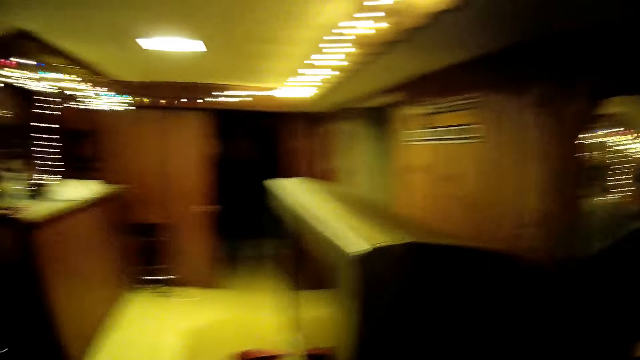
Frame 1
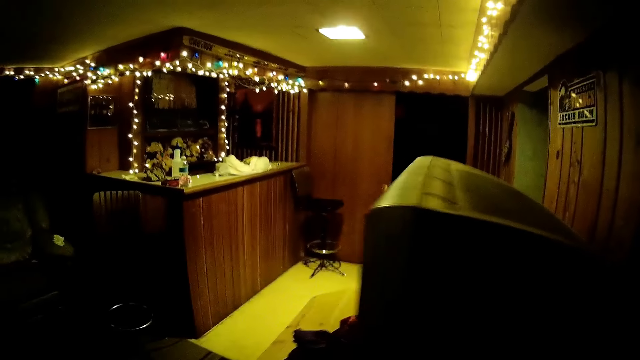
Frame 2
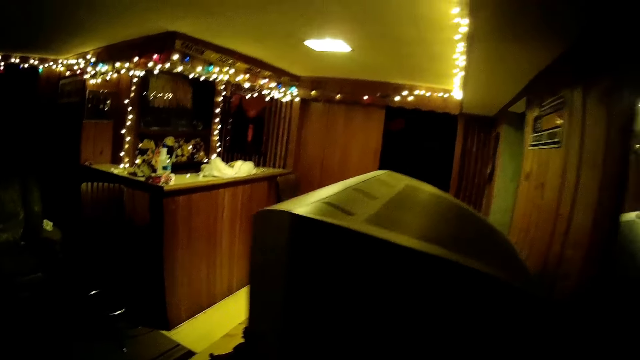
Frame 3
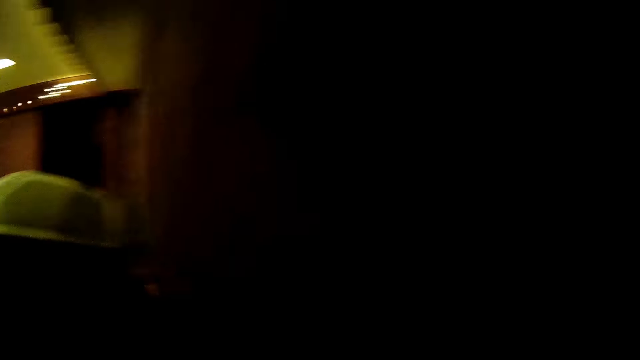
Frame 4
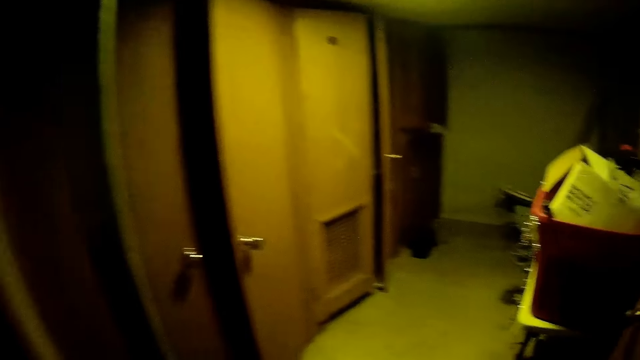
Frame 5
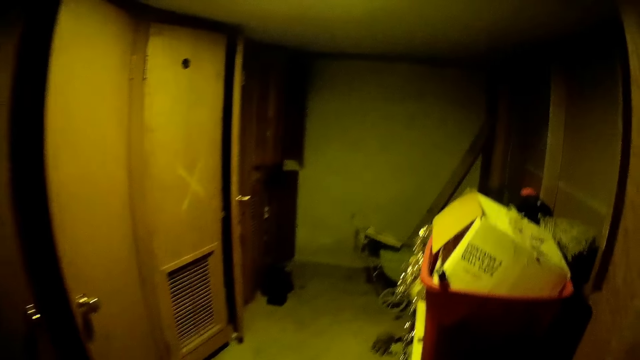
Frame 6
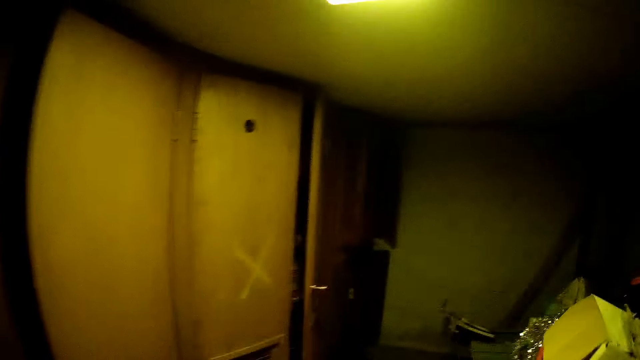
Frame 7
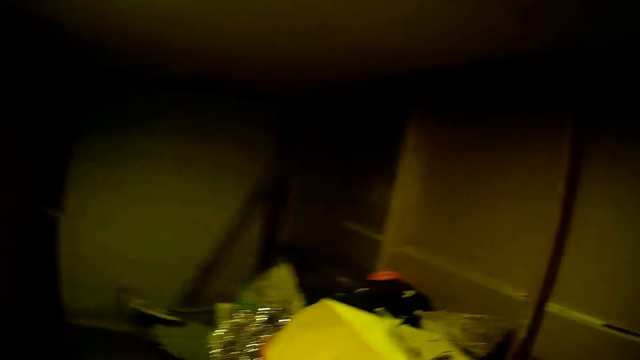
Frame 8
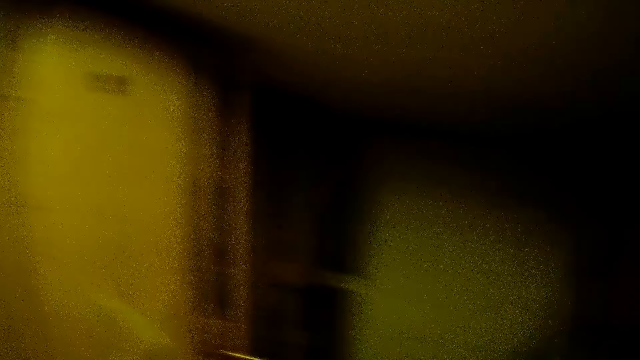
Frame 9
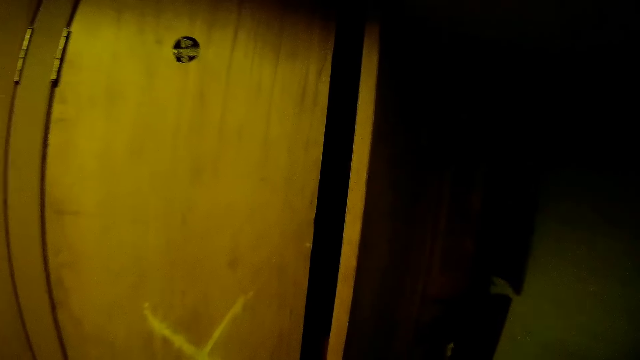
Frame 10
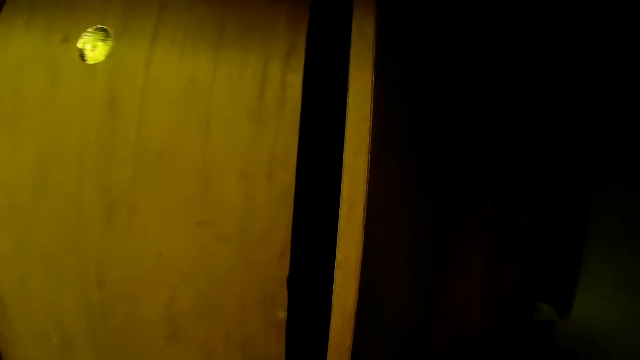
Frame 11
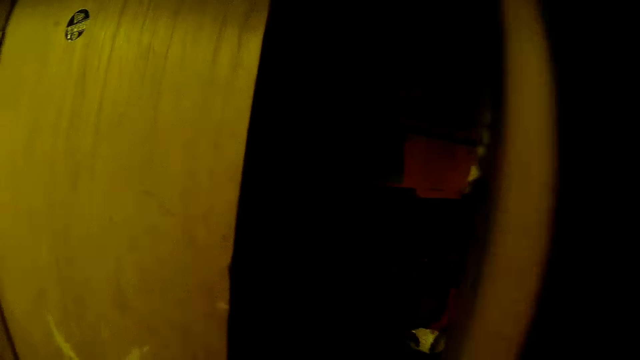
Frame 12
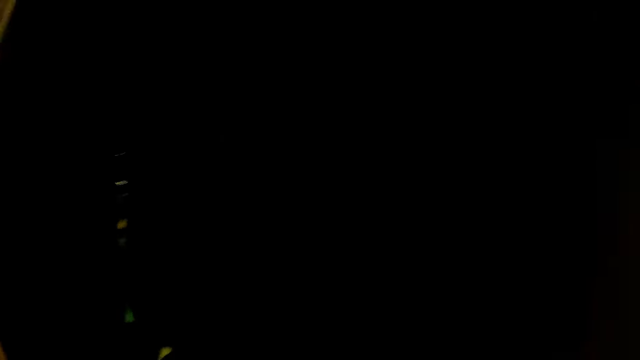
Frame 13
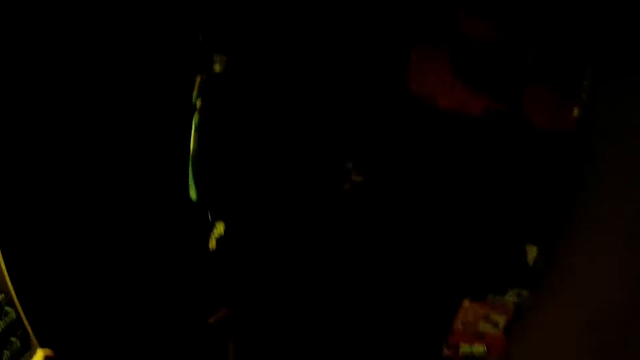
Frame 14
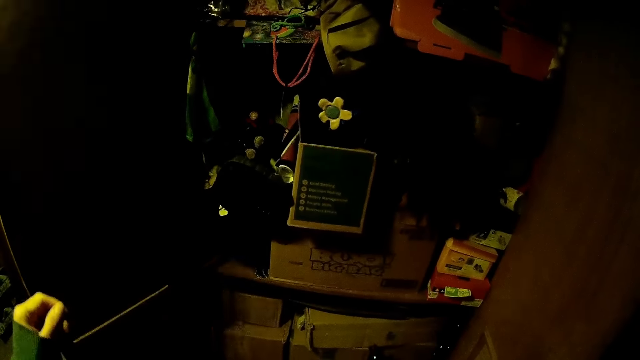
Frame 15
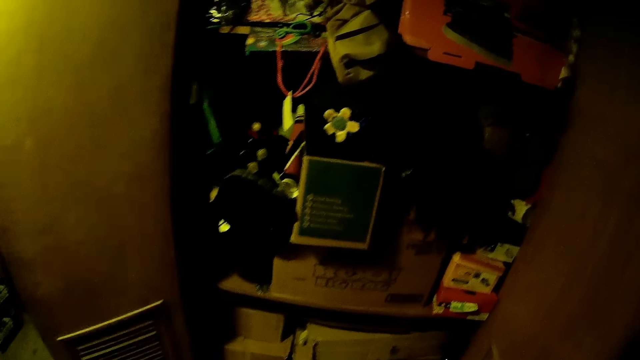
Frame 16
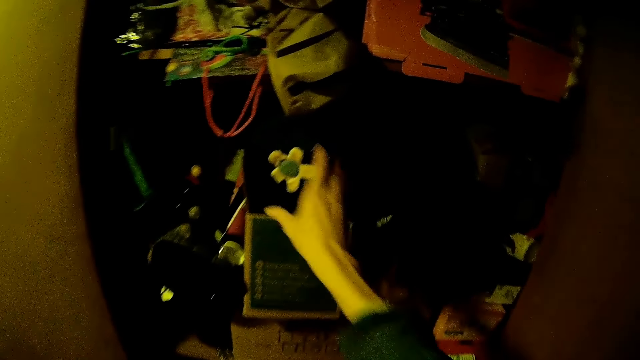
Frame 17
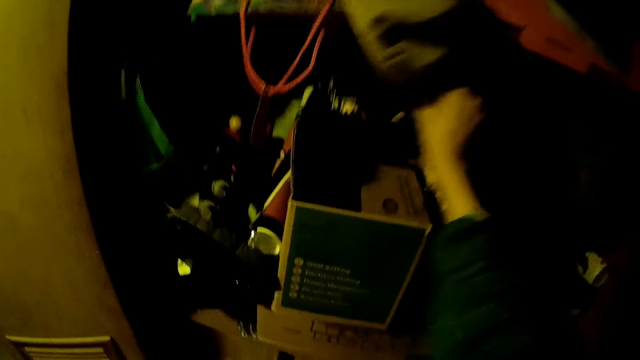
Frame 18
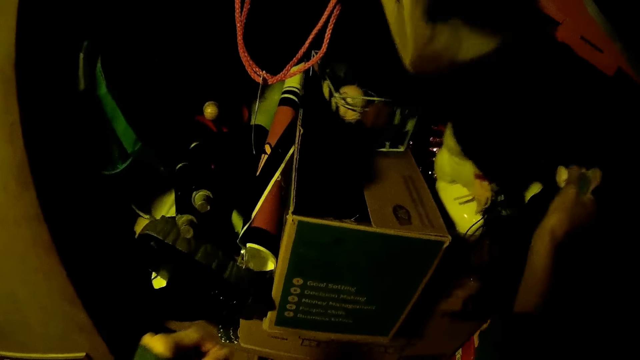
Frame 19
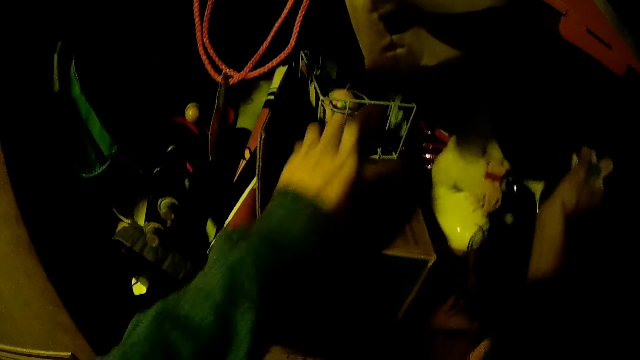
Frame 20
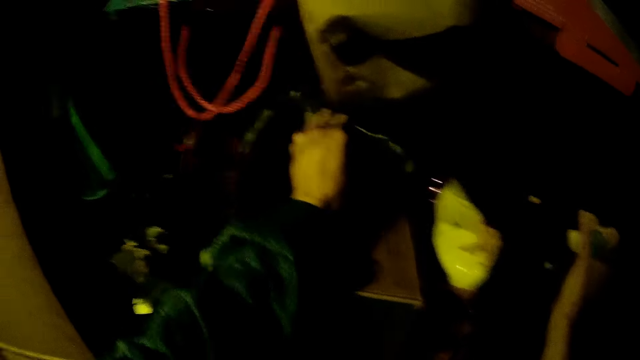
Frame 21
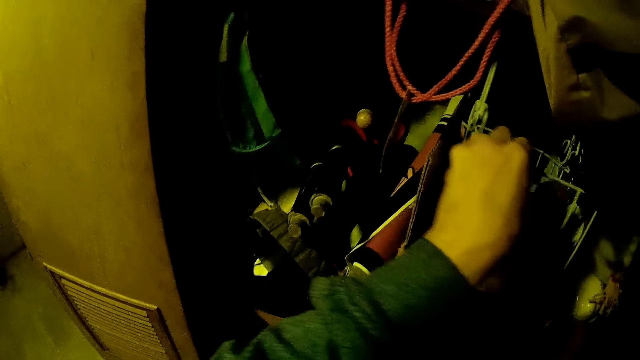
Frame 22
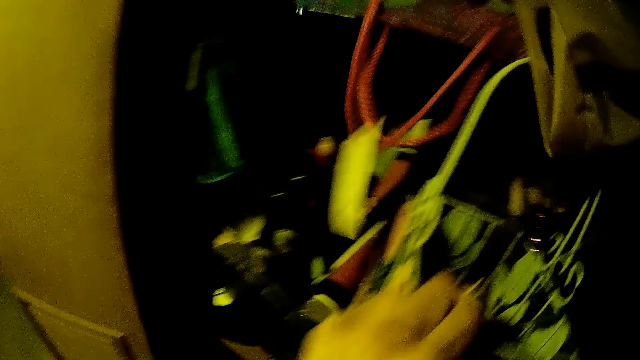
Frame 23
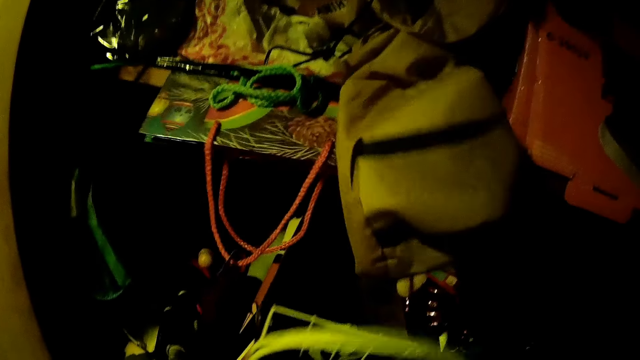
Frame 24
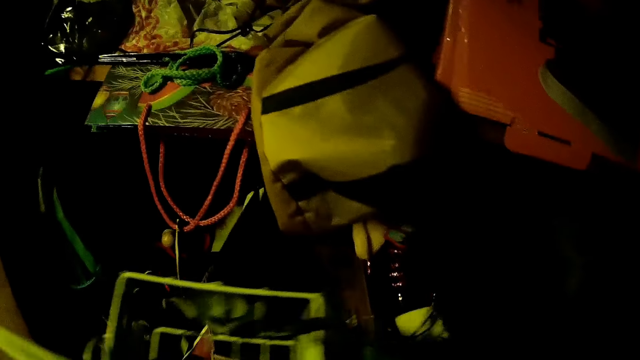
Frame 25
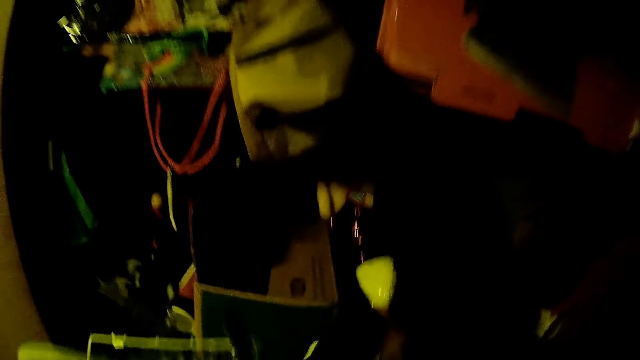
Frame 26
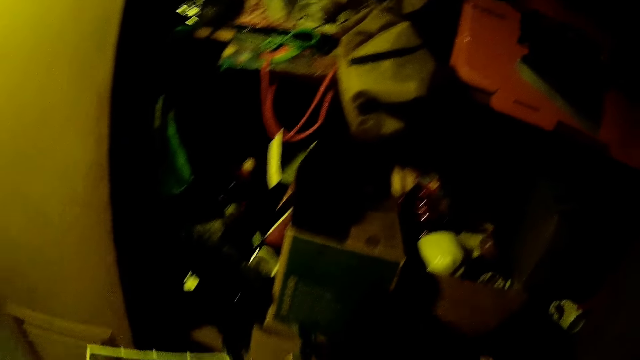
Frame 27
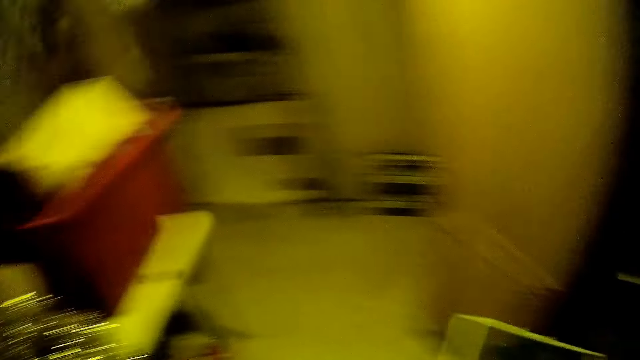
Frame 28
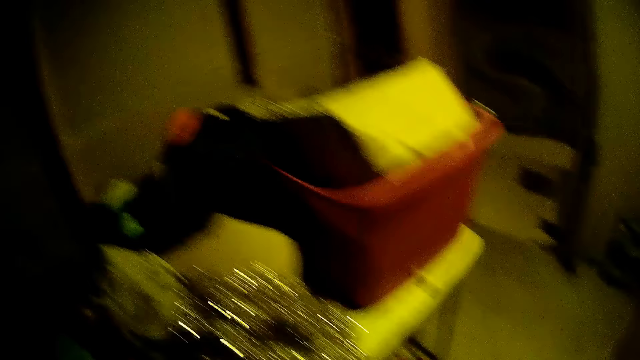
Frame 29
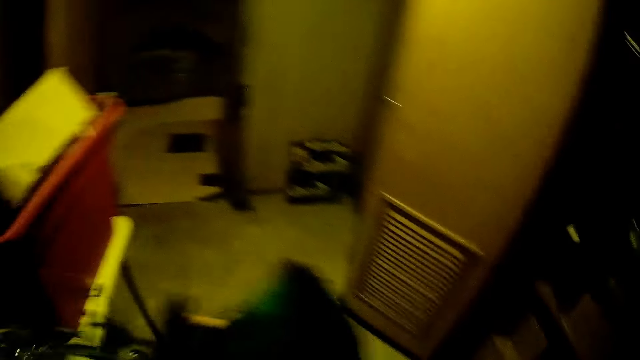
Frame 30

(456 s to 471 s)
The camera wearer turns the camera around the room. She moves around the room. She opens a wardrobe with her left hand. She moves a toy in the wardrobe with her right hand. She holds something. She puts something away from the box. She pulls out a basket in the wardrobe with her left hand. She moves around with something.

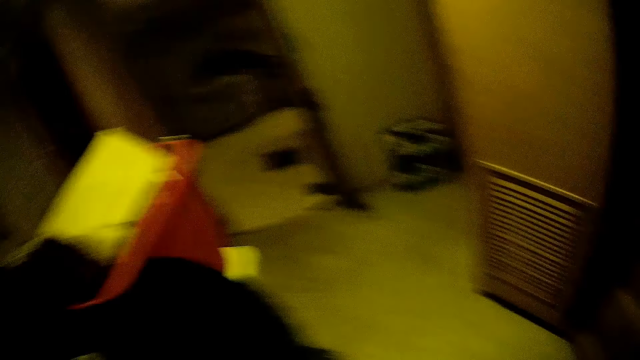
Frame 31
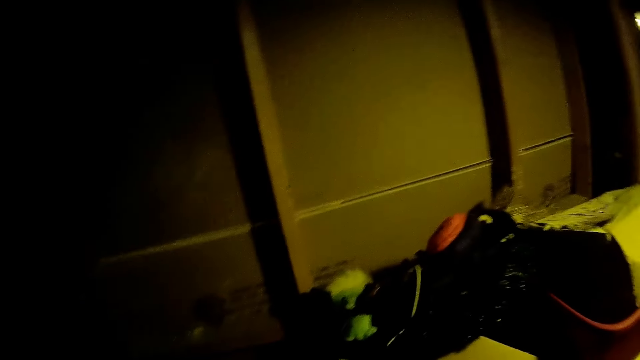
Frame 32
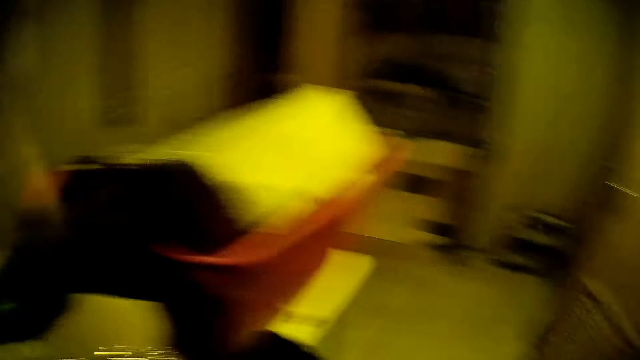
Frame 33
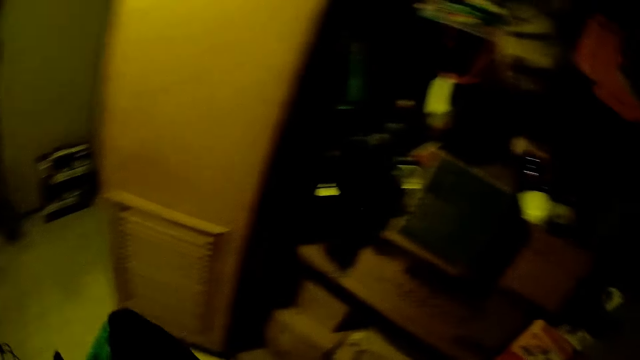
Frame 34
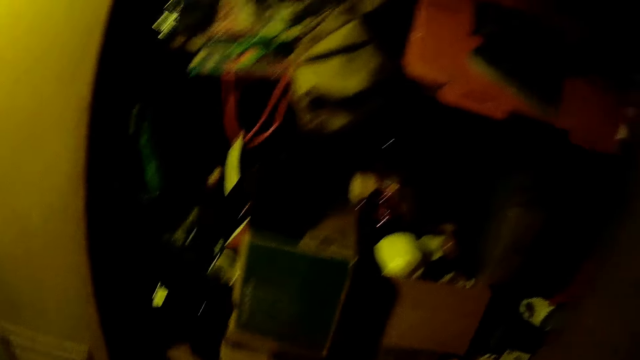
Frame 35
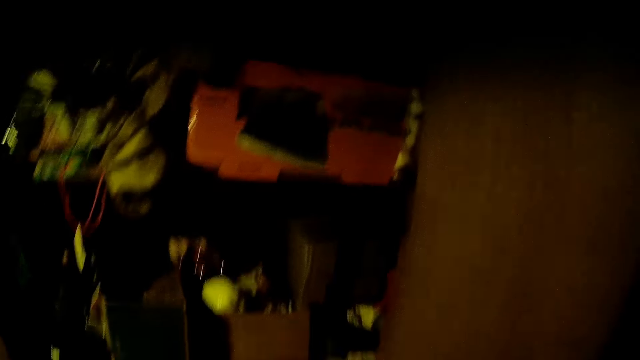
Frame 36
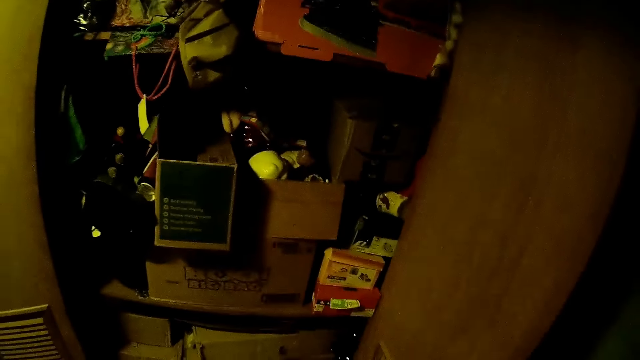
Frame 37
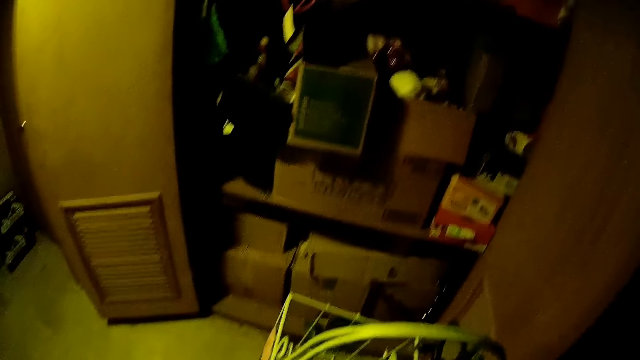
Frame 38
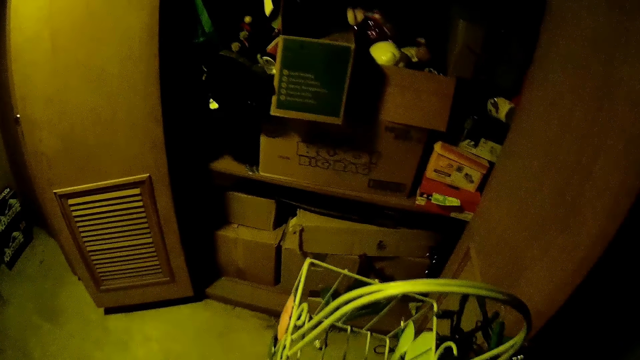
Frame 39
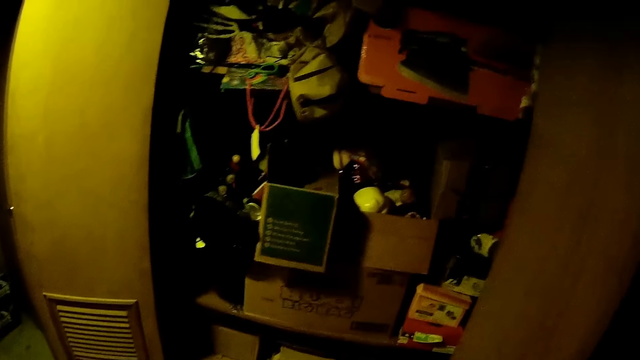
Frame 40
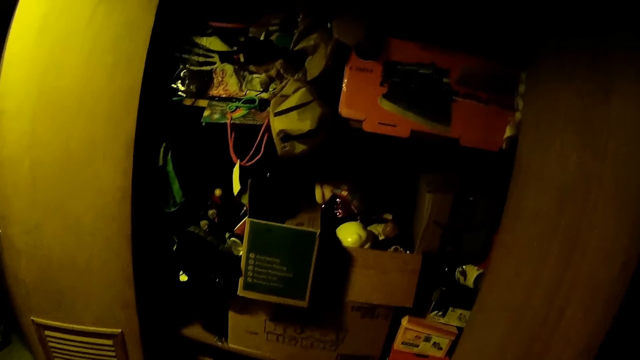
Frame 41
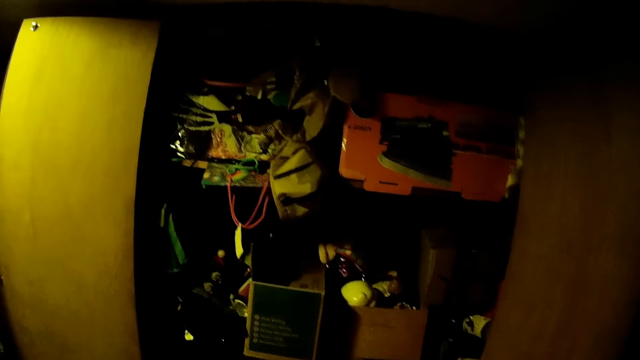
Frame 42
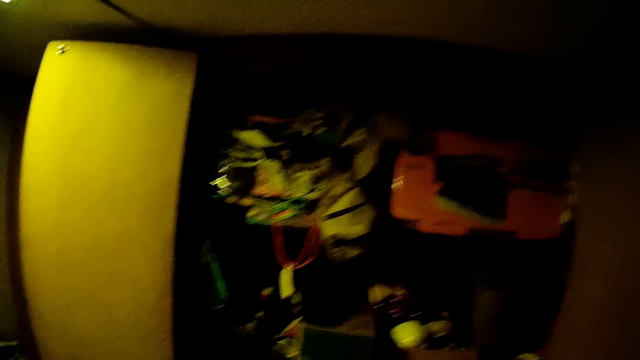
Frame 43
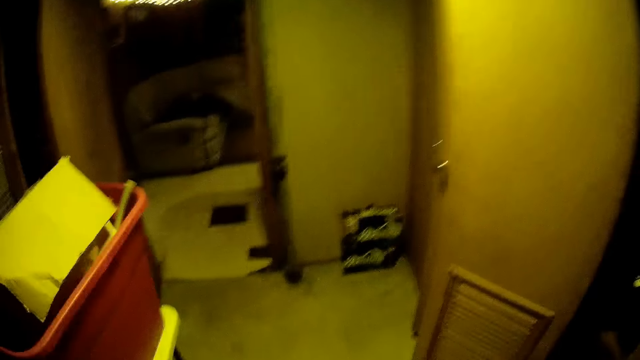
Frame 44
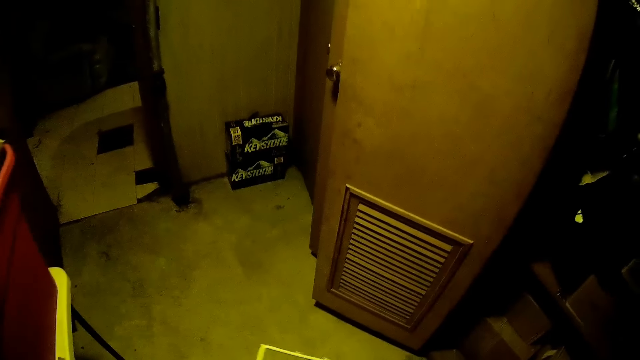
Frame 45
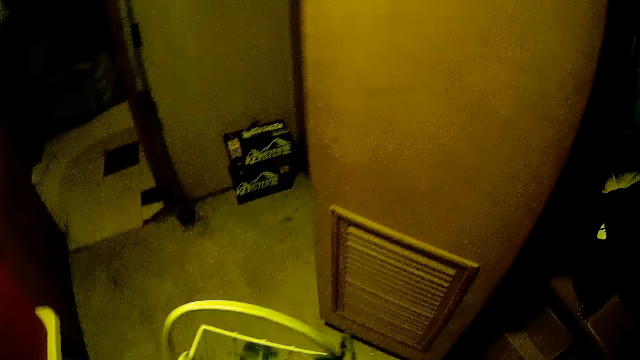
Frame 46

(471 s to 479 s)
The camera wearer holds a teddy bear bag. They move the camera around.
